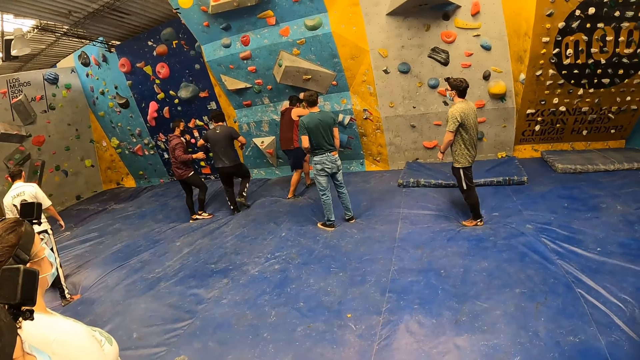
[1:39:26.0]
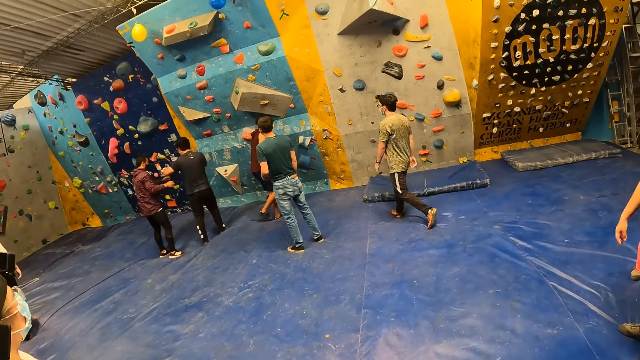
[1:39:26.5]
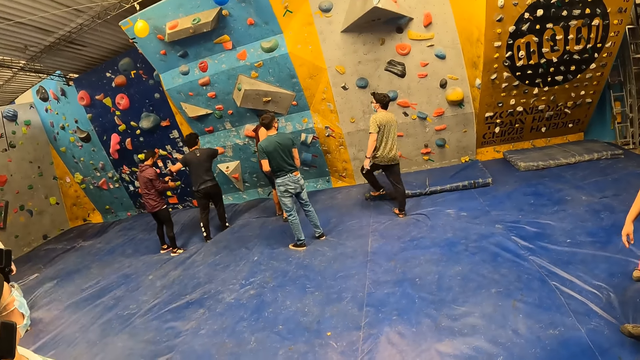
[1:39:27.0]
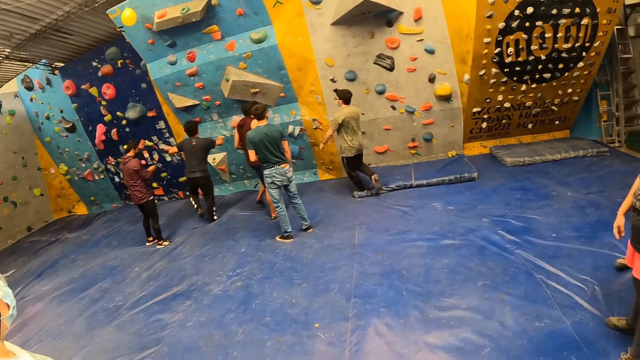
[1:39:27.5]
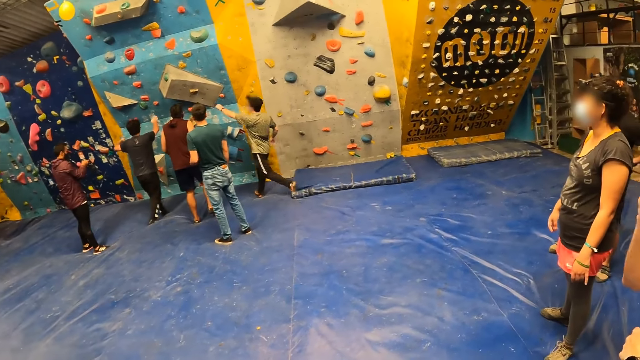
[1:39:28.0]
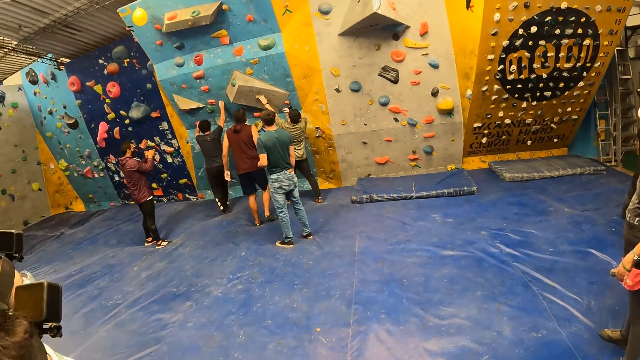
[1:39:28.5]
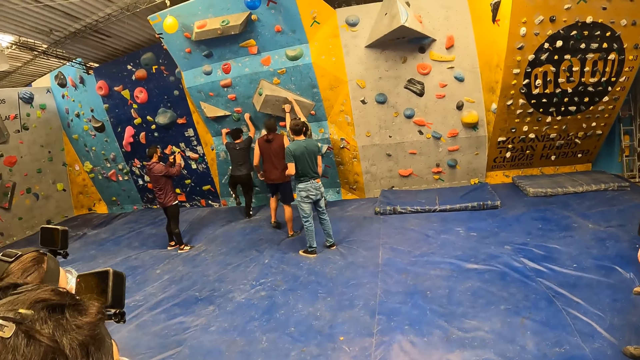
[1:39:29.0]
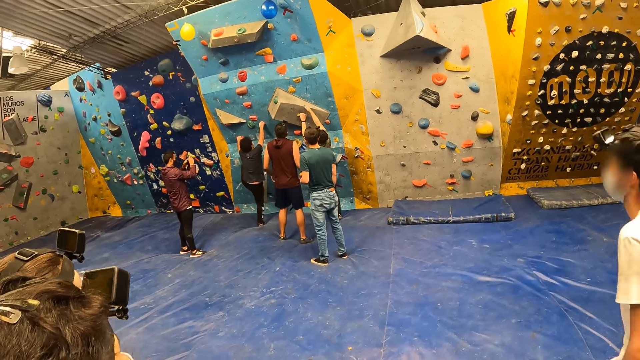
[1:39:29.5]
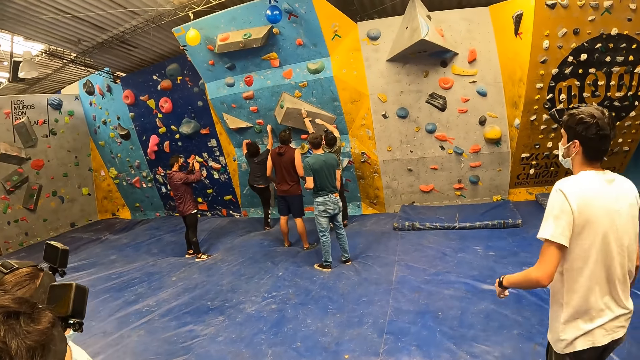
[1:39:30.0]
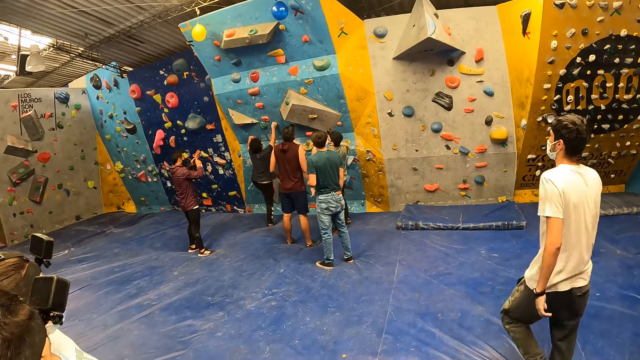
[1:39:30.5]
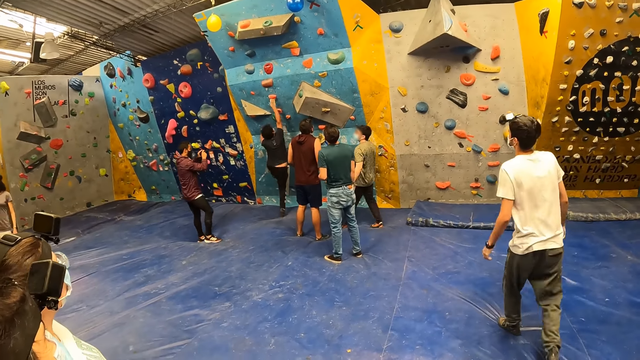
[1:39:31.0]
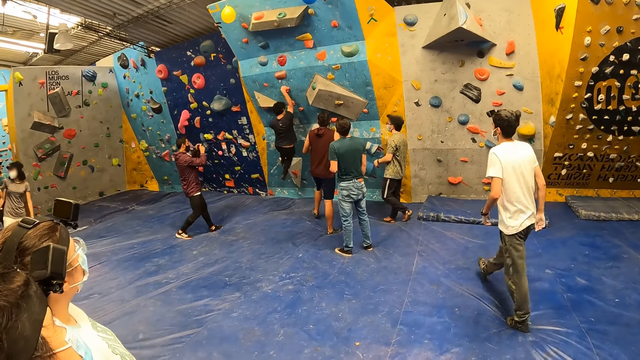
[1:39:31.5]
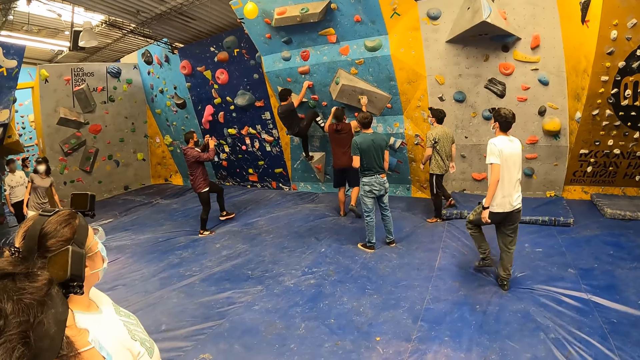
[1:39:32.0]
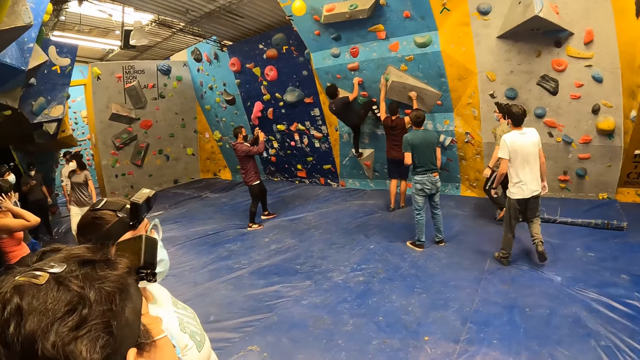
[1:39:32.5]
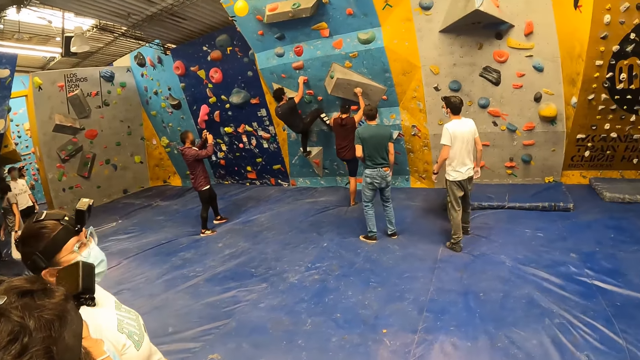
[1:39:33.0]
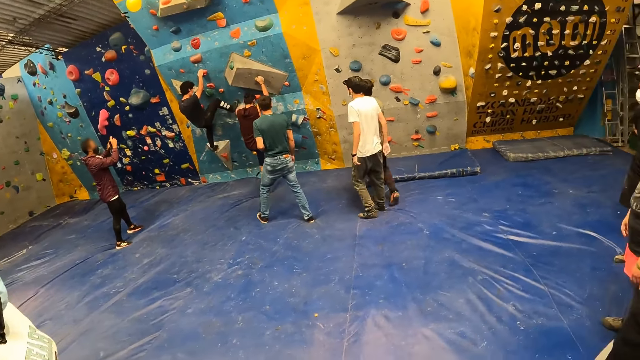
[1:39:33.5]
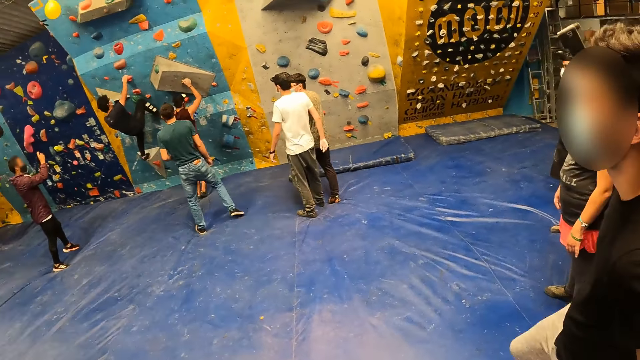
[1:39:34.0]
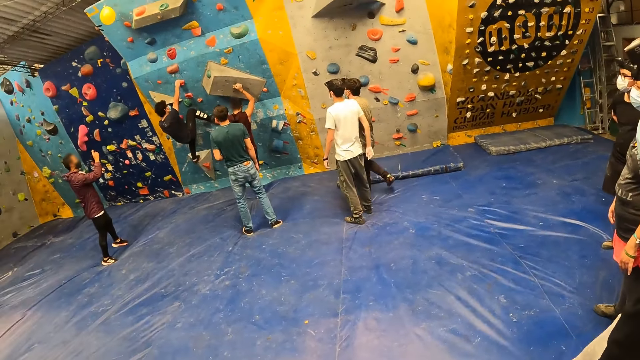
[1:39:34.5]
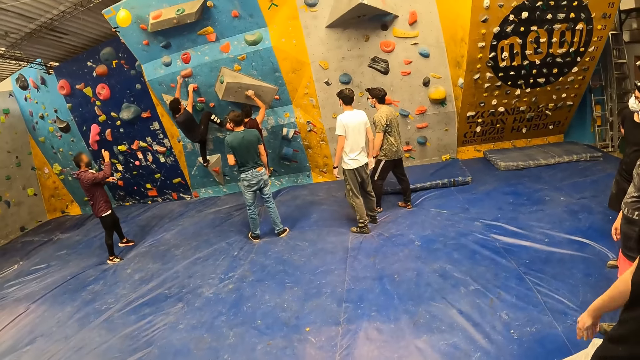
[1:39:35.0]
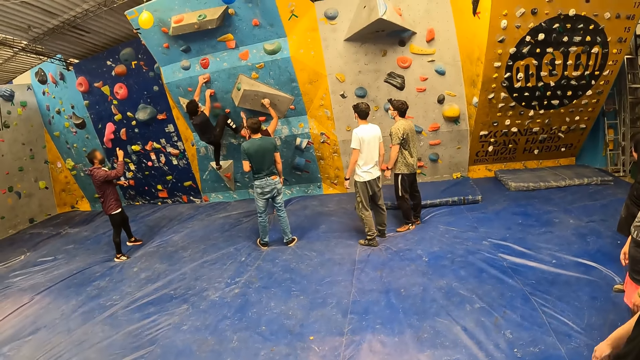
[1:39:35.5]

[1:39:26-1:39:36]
The man climbs the rock wall.

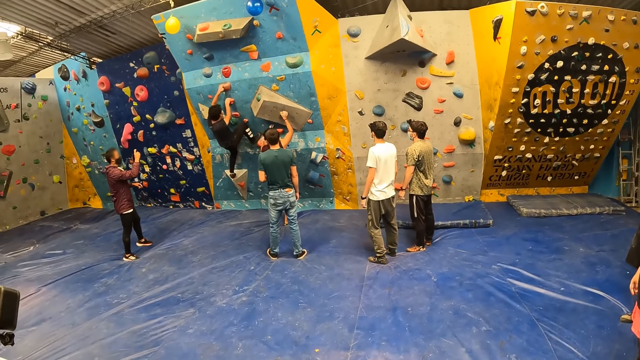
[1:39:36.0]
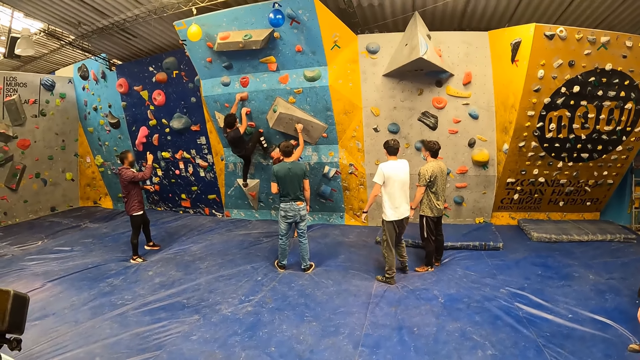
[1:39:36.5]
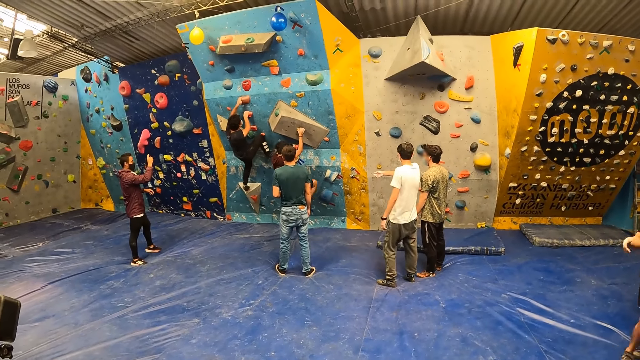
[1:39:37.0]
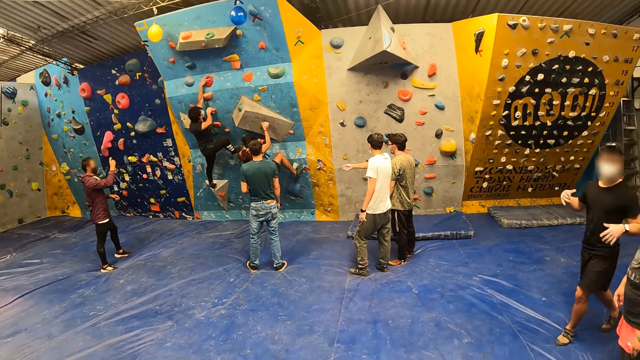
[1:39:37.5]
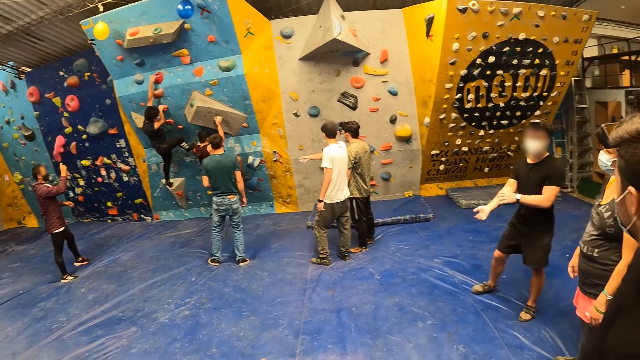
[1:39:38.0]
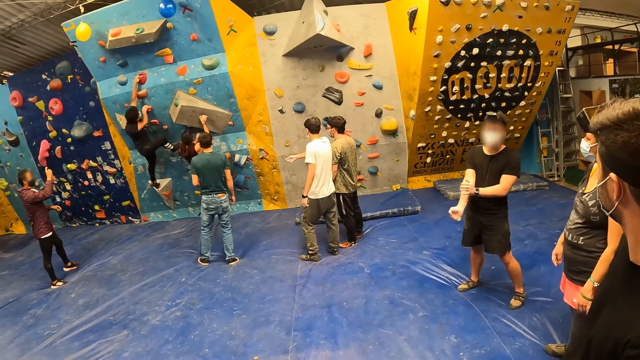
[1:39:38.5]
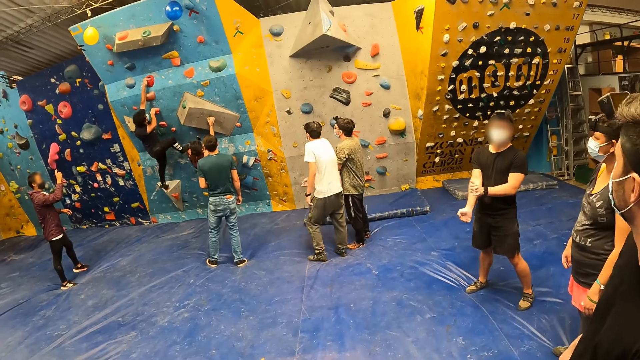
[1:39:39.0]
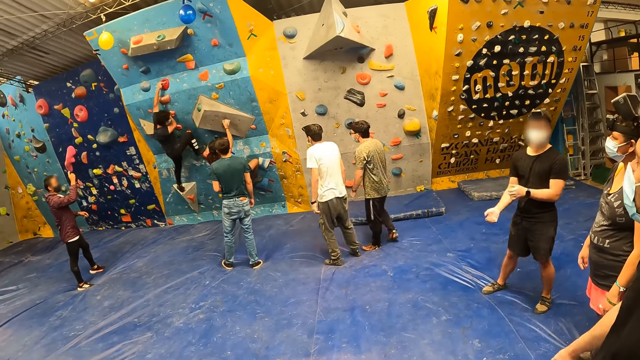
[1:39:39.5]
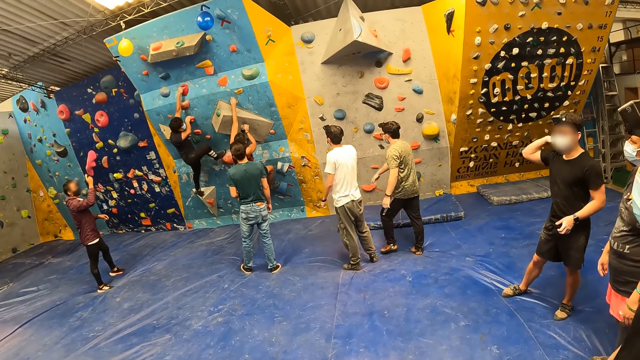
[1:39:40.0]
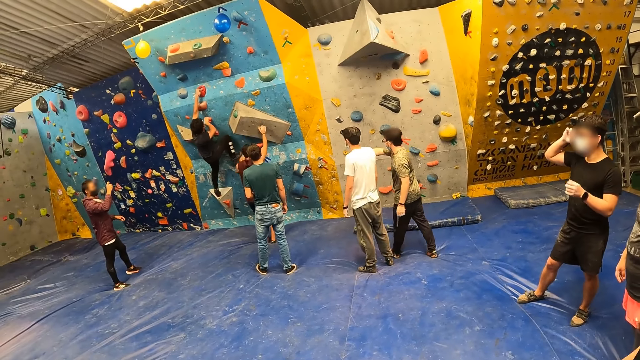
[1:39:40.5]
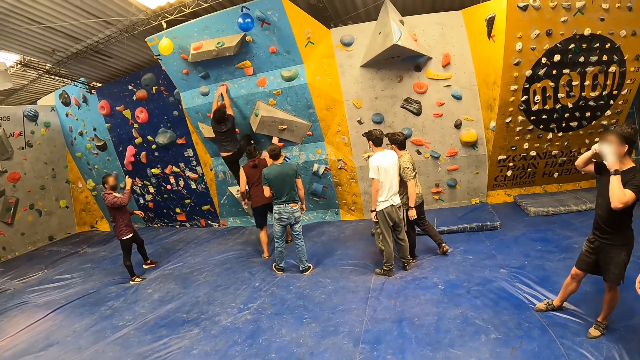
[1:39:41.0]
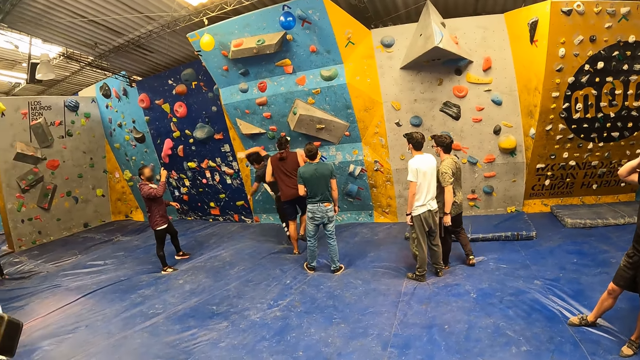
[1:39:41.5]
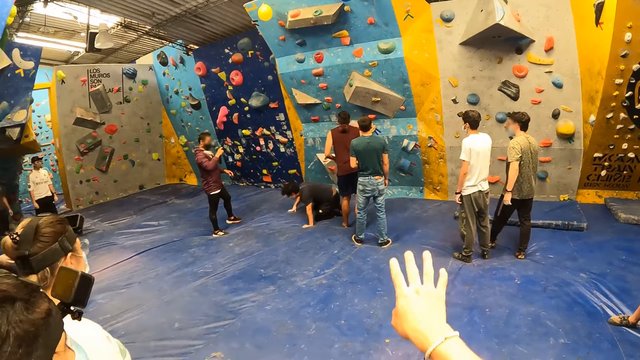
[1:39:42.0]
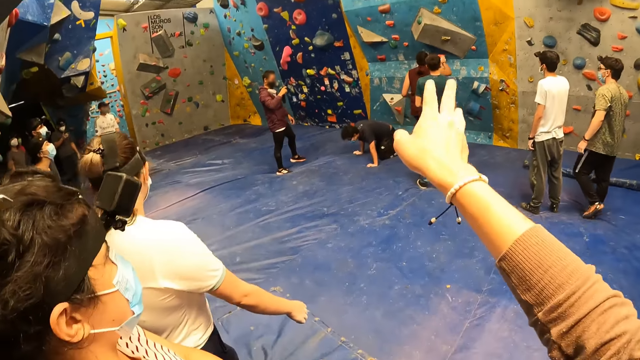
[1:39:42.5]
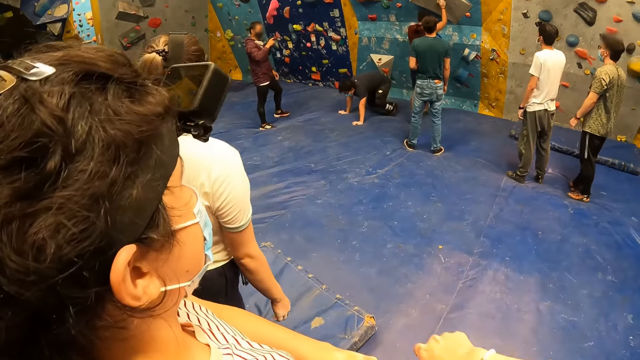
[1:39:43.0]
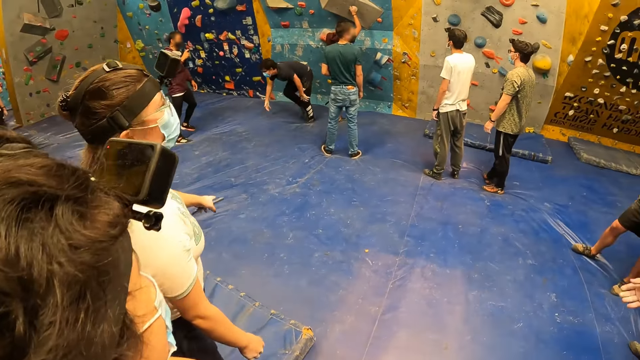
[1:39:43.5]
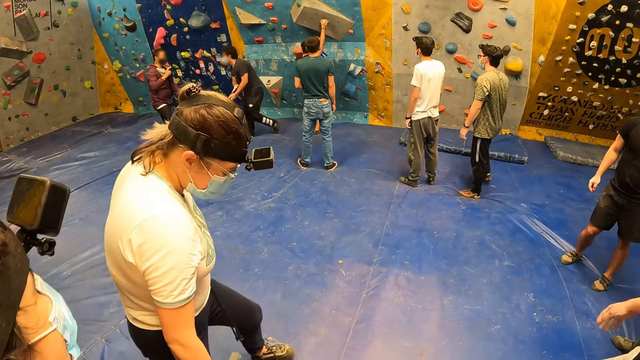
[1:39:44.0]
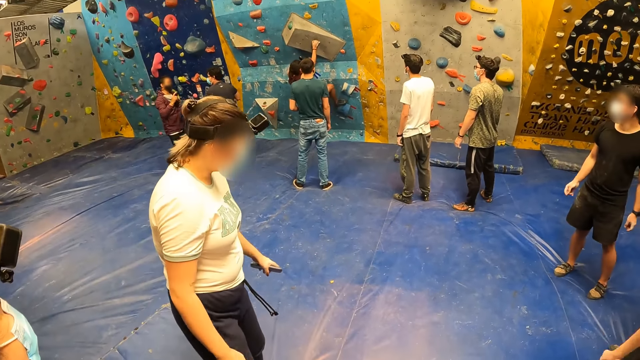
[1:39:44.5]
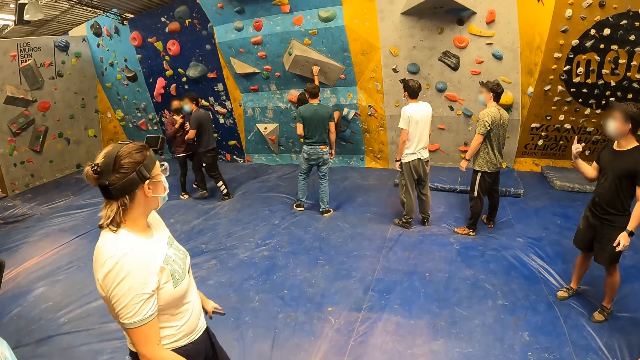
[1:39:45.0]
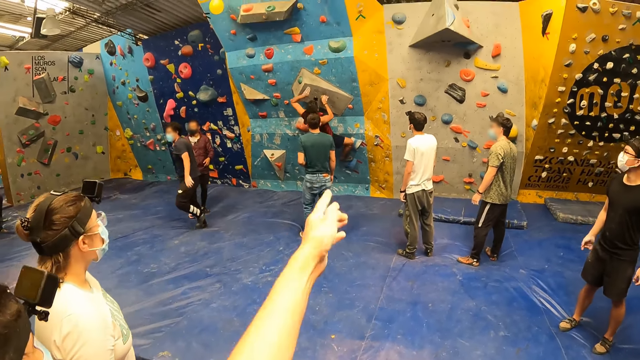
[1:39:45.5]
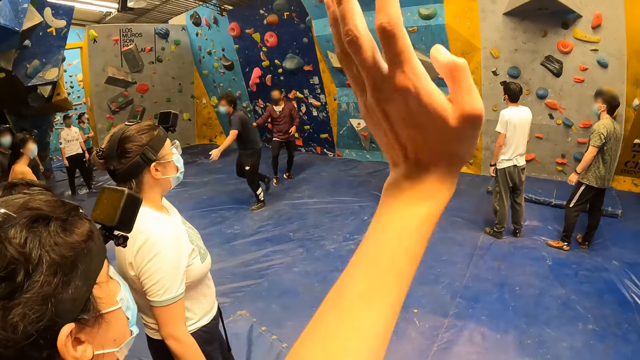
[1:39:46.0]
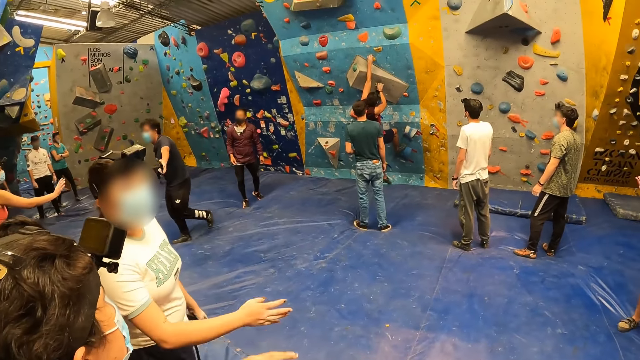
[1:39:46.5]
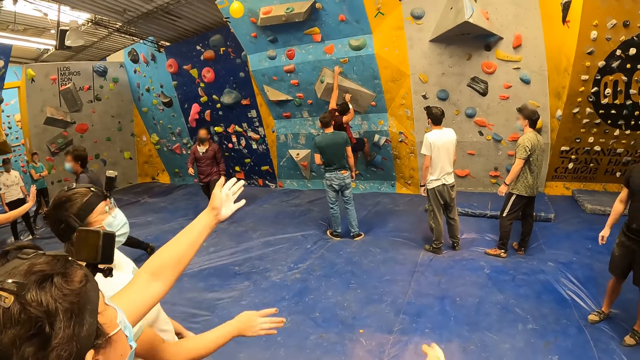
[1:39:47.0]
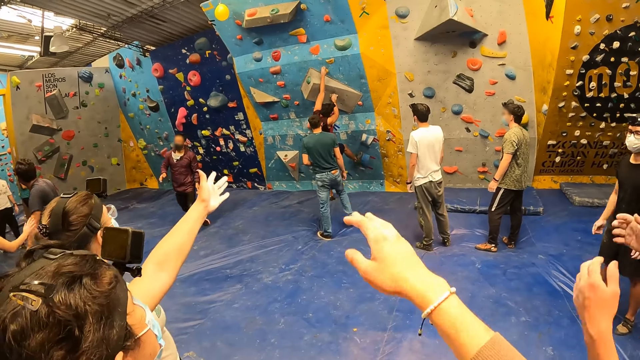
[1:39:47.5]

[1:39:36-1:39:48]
A man converses with the camera wearer. The man jumps down from the rock wall. The camera wearer stares at a crowd.
